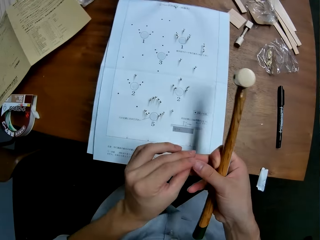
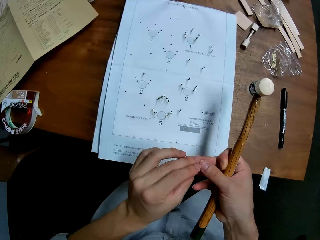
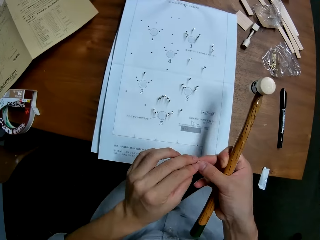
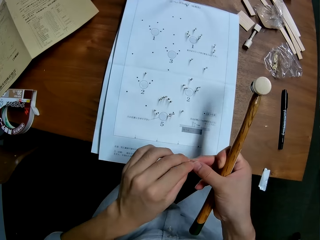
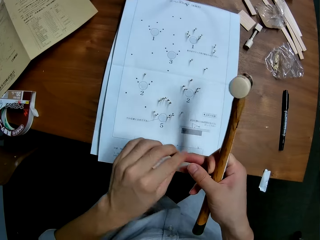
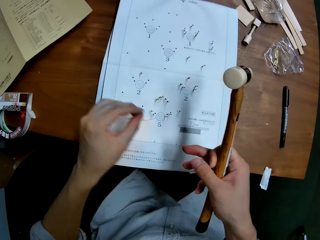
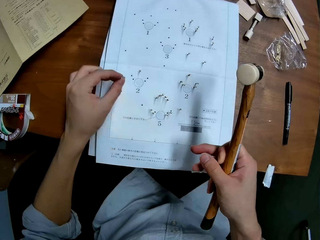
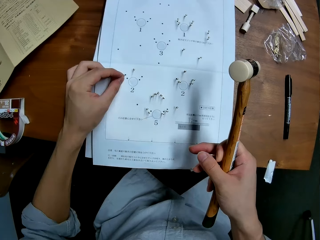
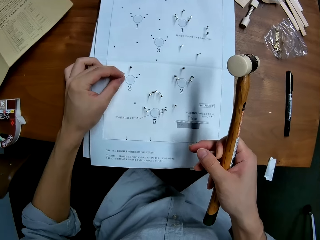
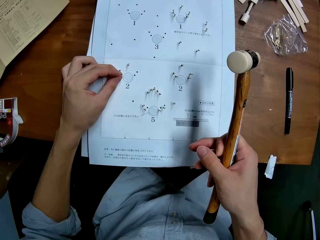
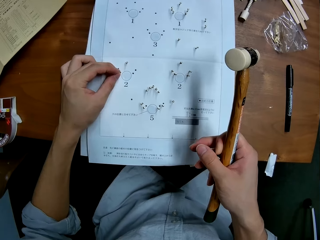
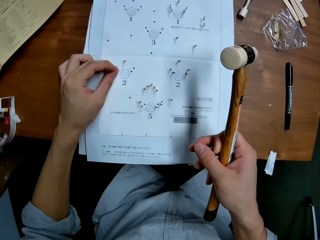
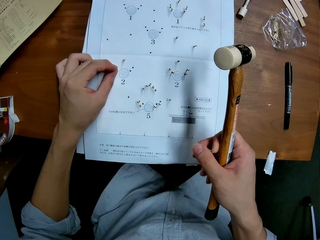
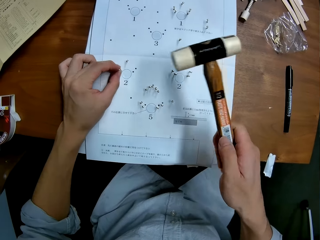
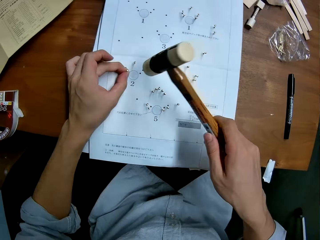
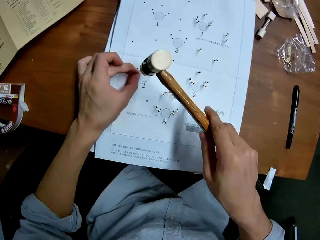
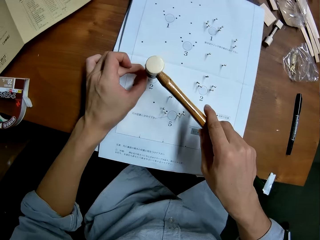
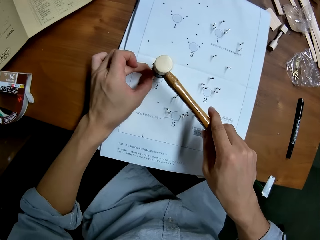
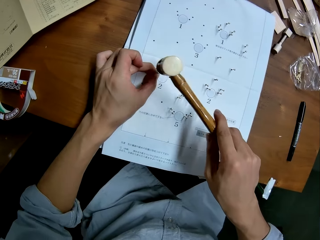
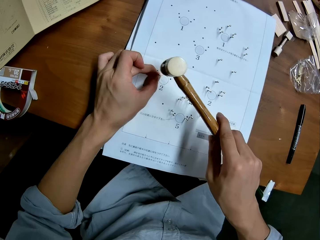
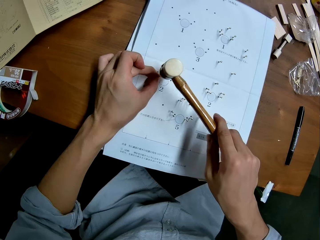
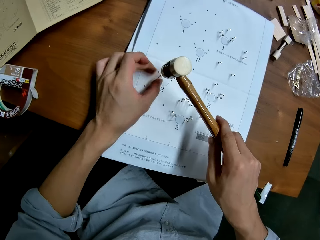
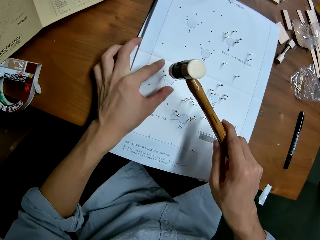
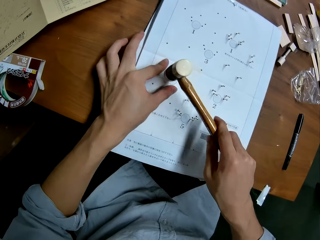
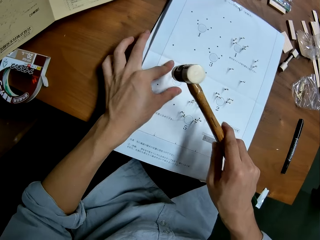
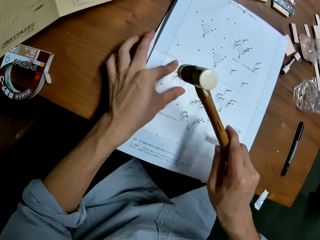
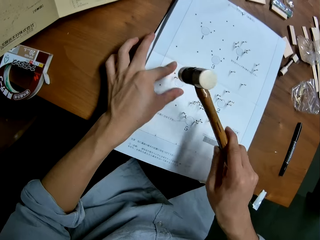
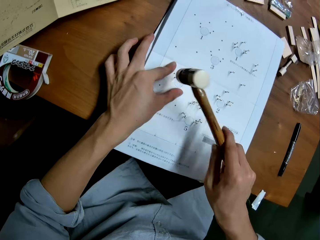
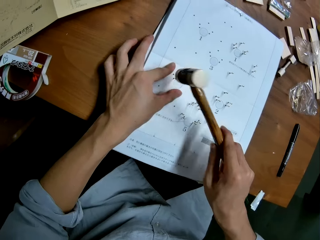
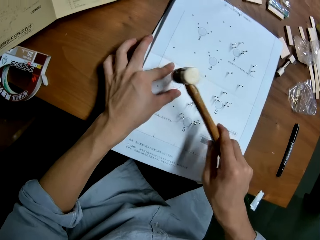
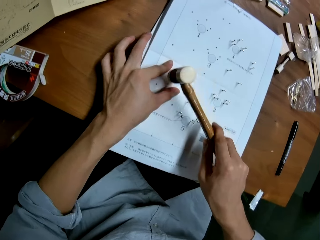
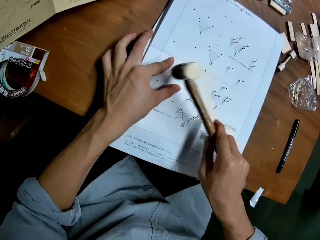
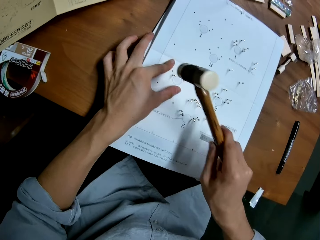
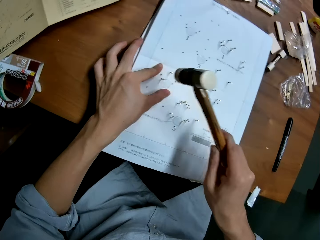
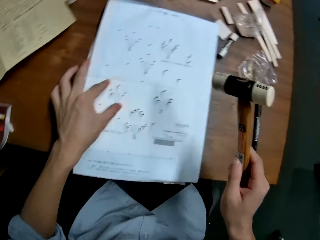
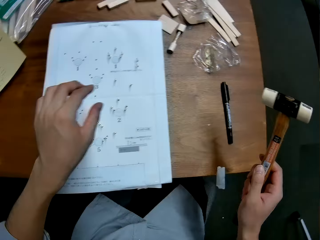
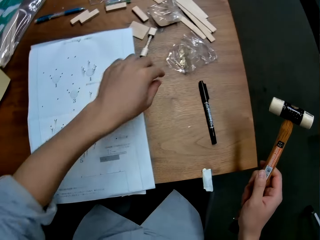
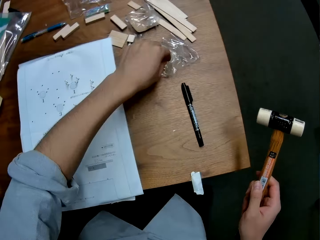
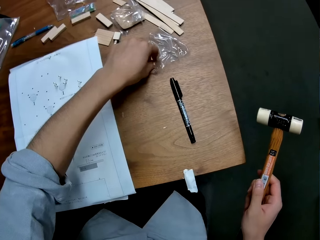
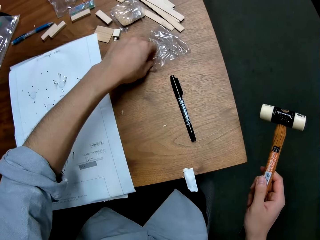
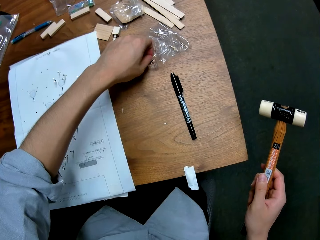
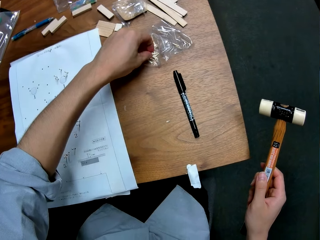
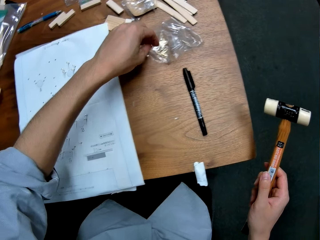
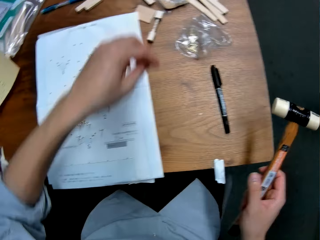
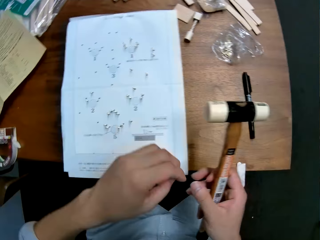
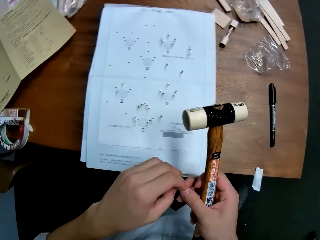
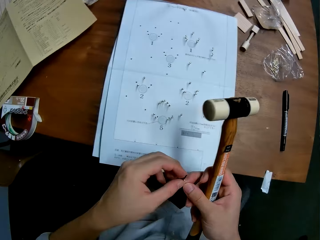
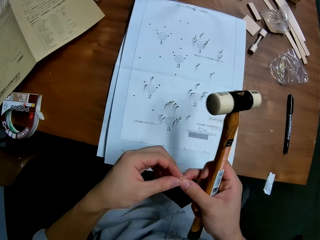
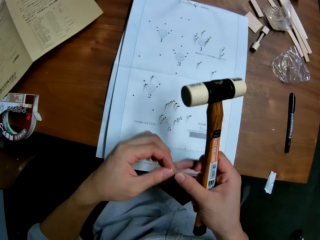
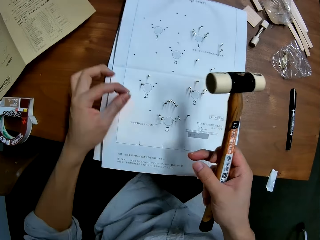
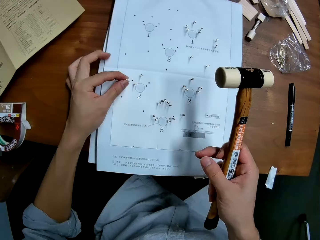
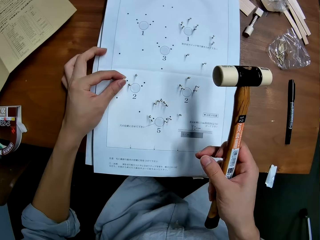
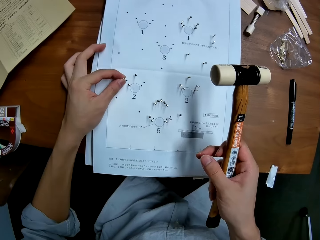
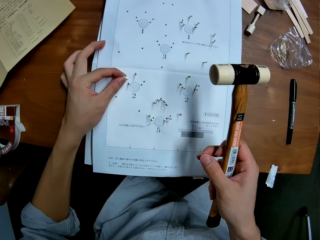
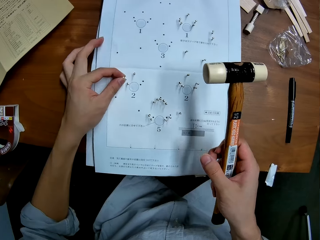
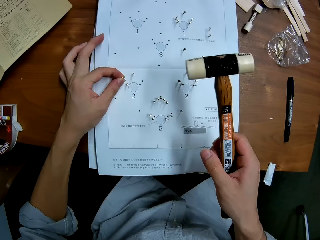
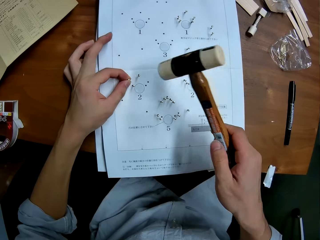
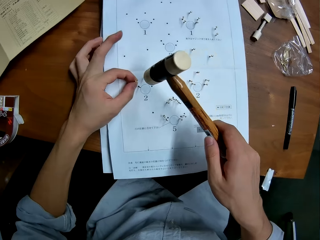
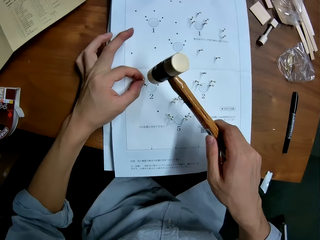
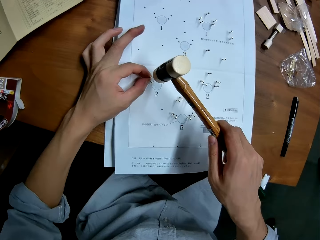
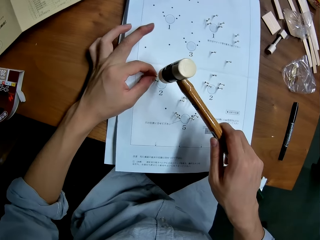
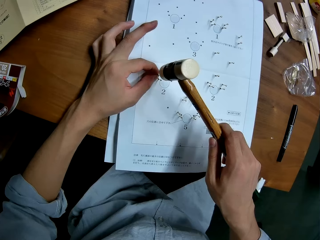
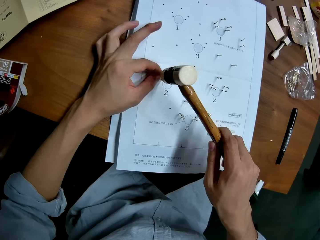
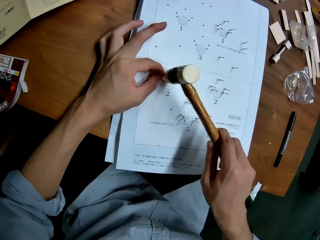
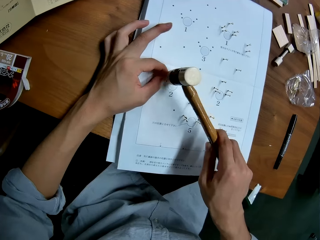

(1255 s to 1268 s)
The camera wearer holds the pin with both hands. He inserts the pin into a hole in the leaflet with his left hand. He hits the pin into the hole in the leaflet with the hammer. He holds the leaflet with his left hand. He picks a panel pin from the package on the table with his left hand. He holds the pin with both hands. He inserts the pin into a hole in the leaflet with his left hand. He hits the pin into the hole in the leaflet with the hammer.

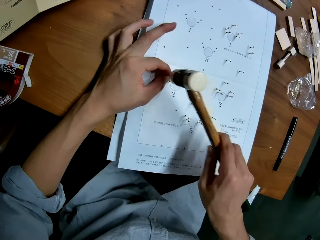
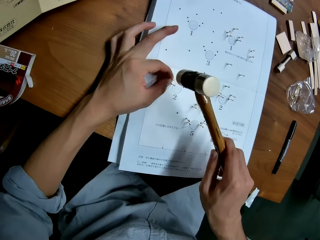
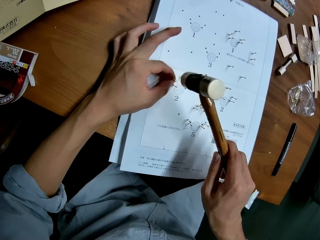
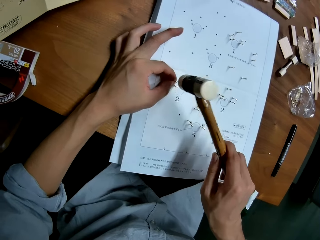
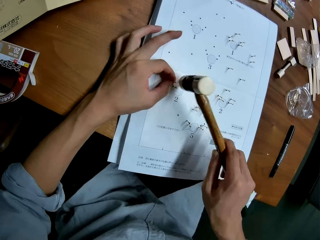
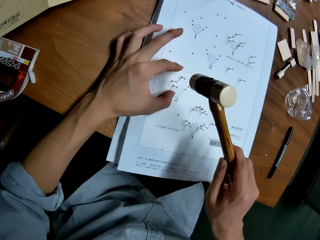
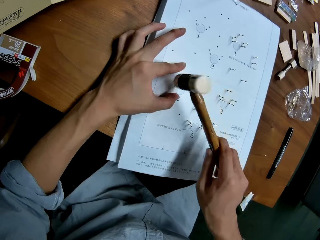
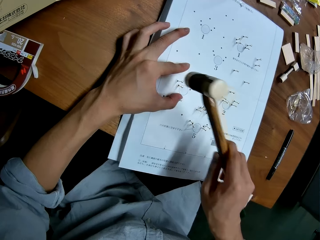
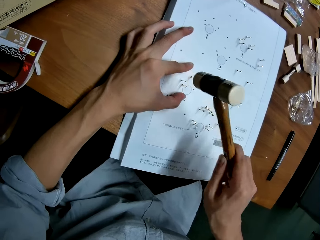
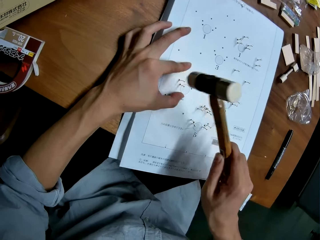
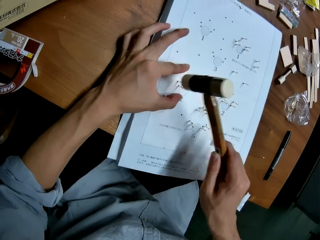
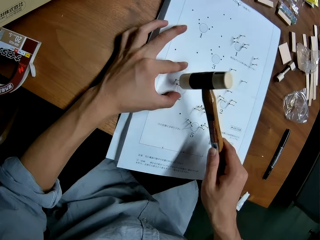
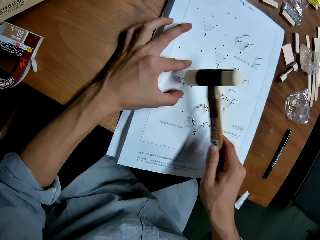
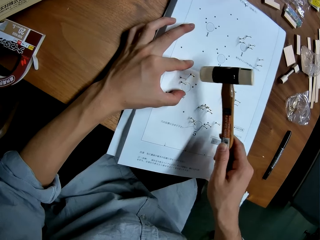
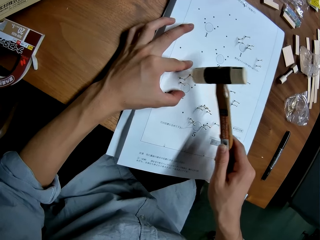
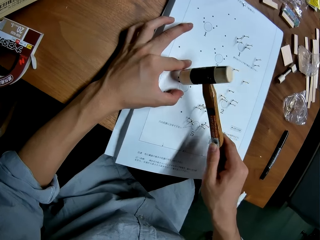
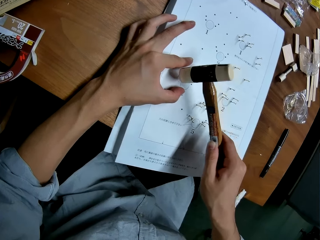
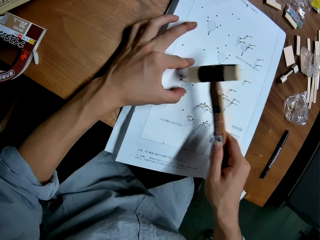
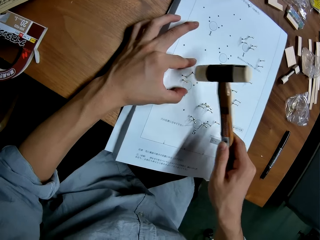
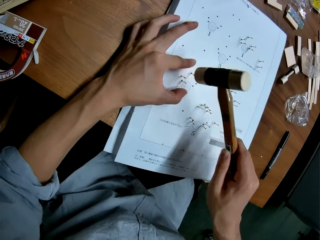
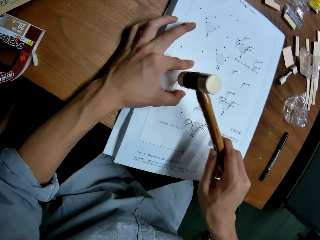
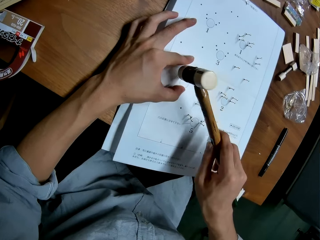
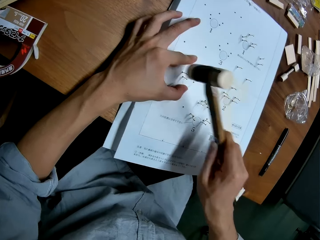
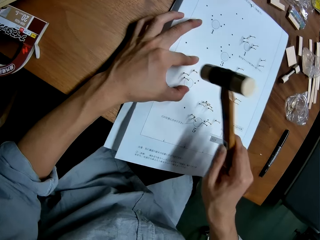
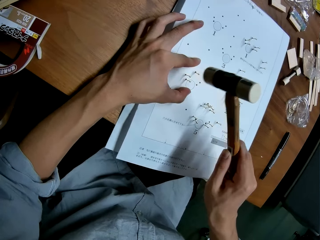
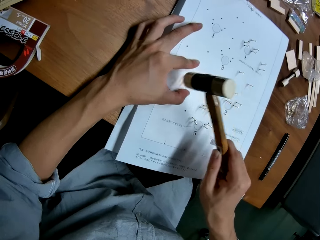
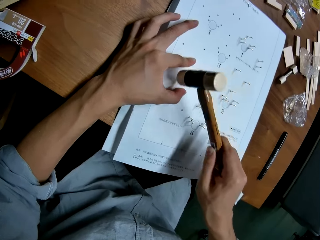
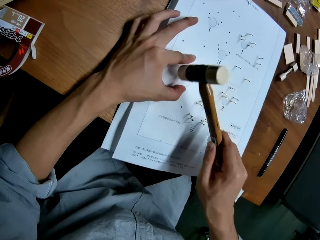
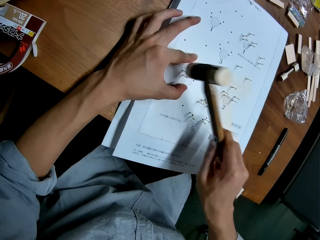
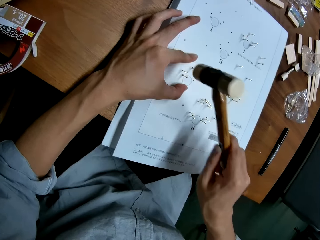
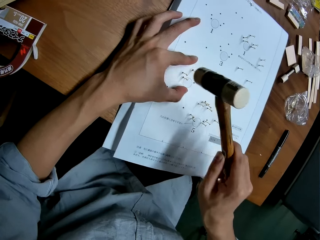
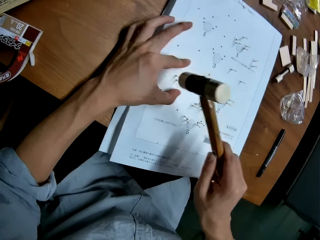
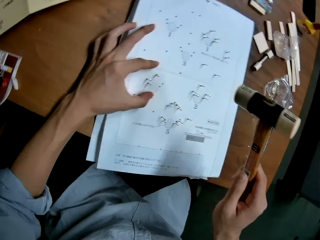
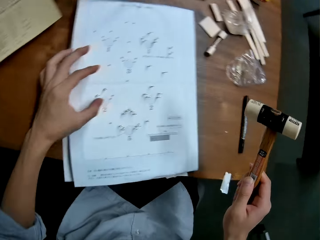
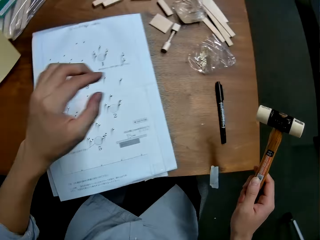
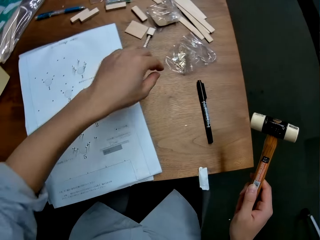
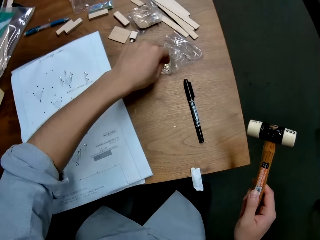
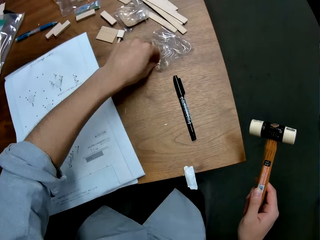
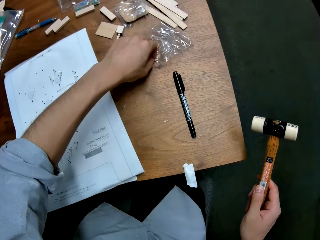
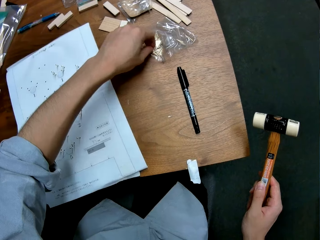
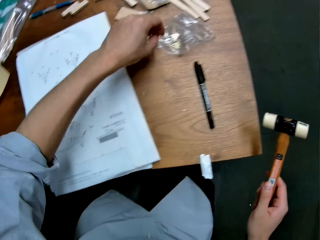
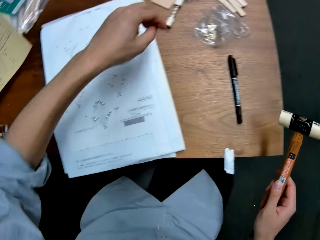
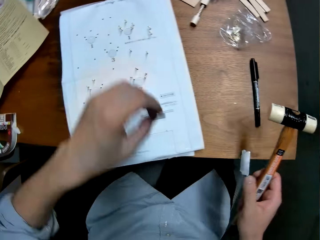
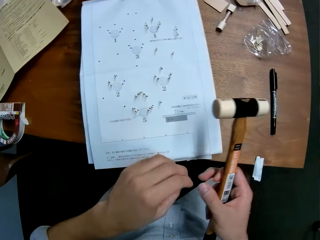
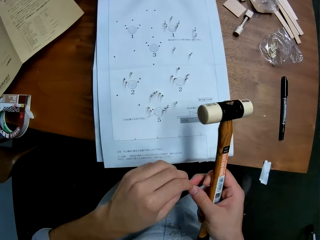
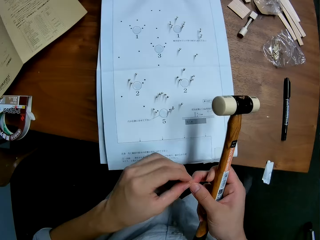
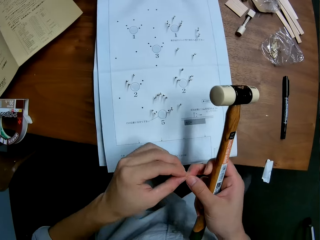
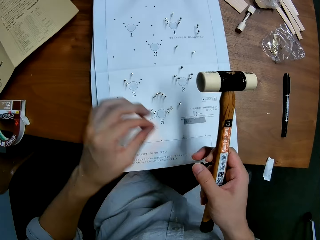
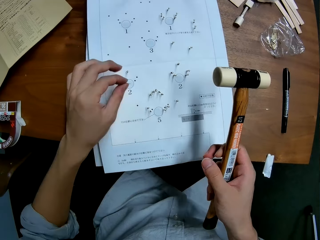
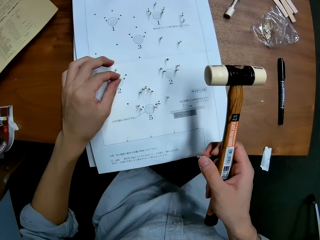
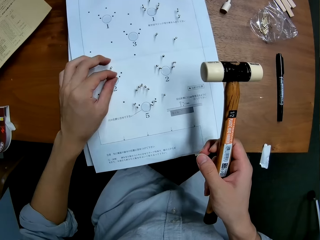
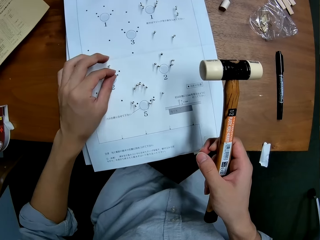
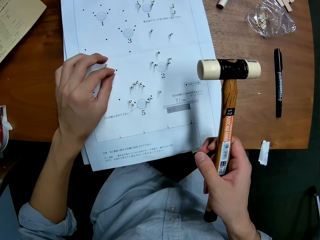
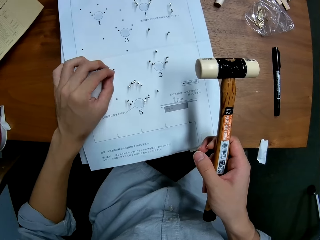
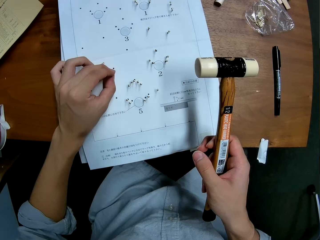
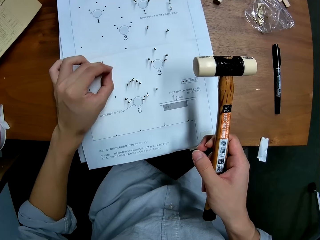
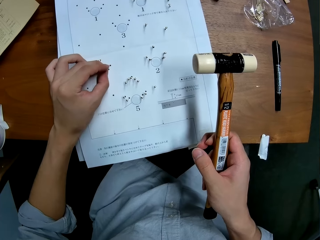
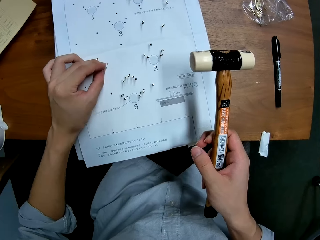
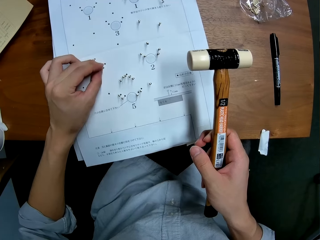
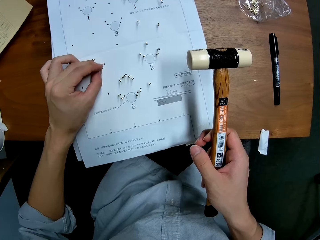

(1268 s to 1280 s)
The camera wearer holds the leaflet with his left hand. He picks a panel pin from the package on the table with his left hand. He holds the pin with both hands. He inserts the pin into a hole in the leaflet with his left hand.
